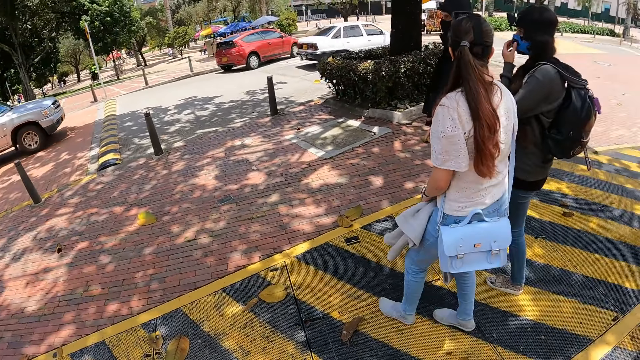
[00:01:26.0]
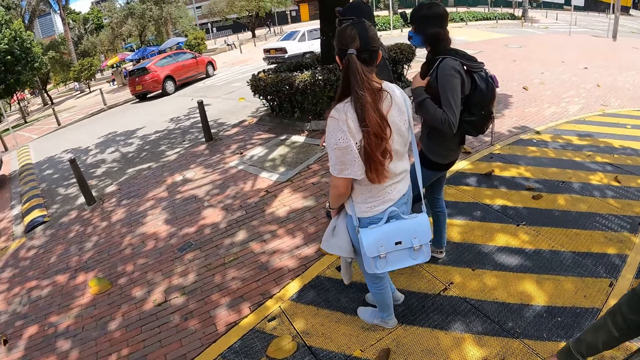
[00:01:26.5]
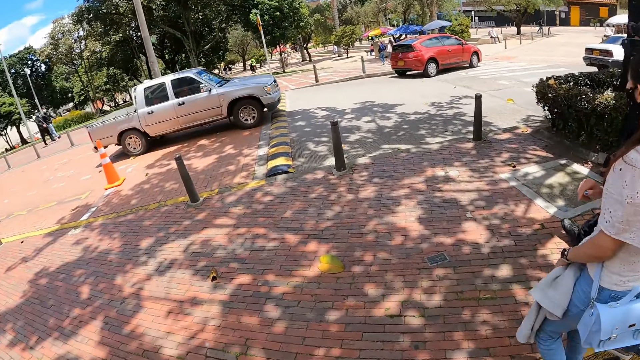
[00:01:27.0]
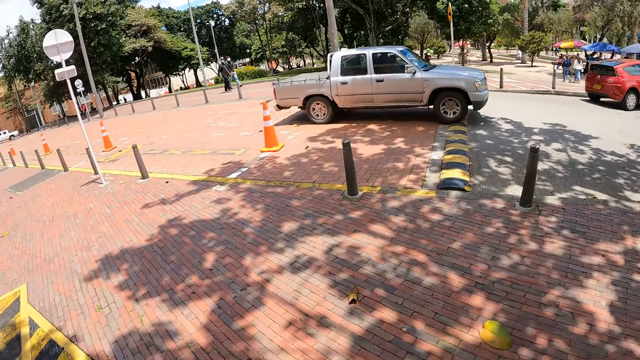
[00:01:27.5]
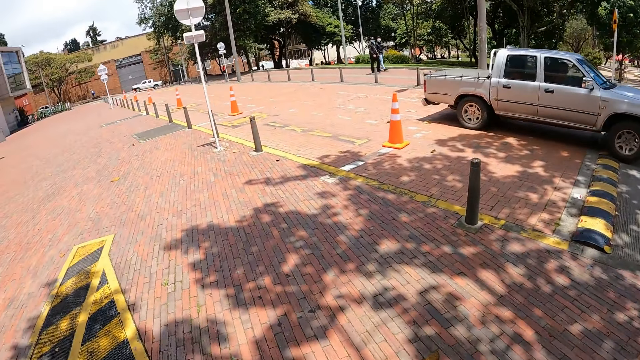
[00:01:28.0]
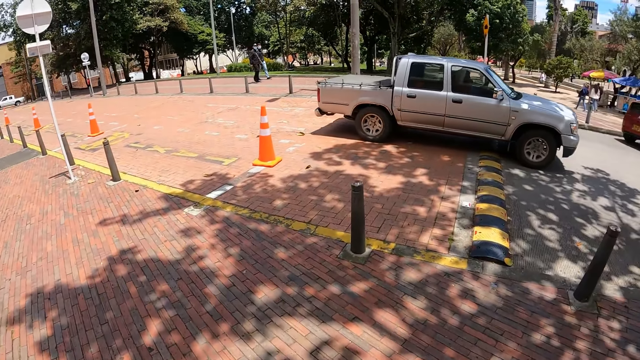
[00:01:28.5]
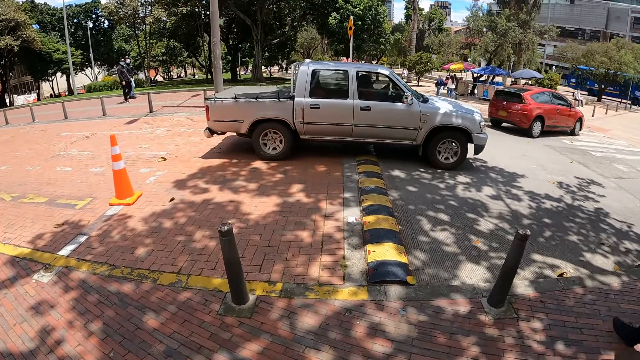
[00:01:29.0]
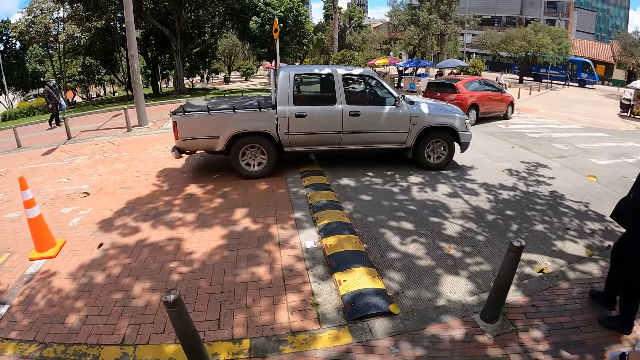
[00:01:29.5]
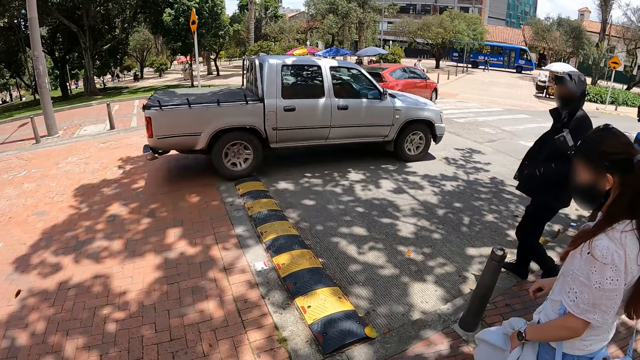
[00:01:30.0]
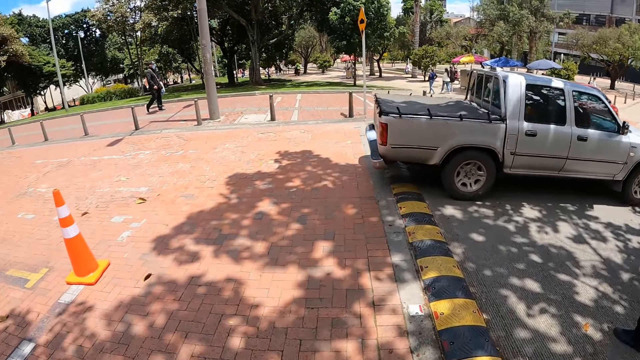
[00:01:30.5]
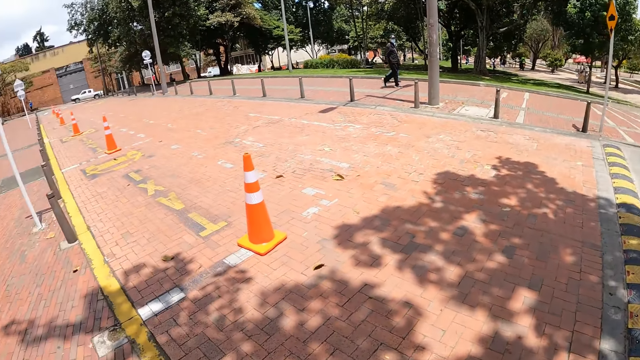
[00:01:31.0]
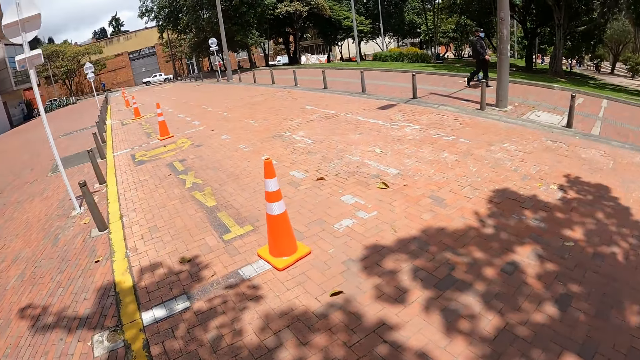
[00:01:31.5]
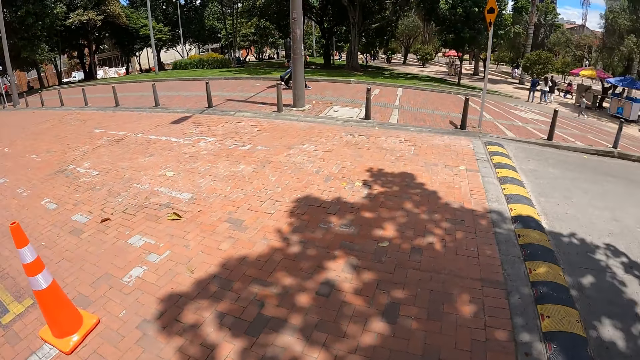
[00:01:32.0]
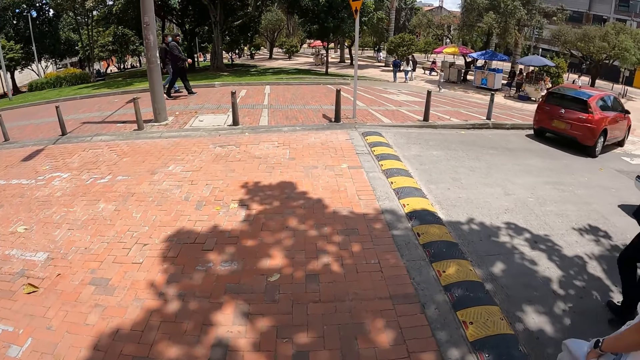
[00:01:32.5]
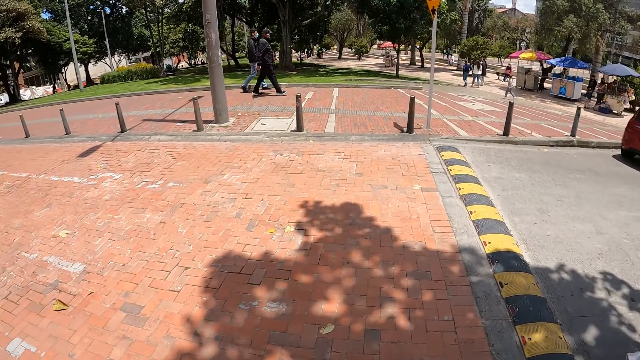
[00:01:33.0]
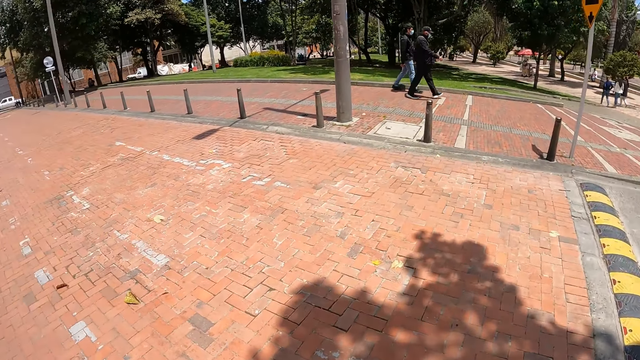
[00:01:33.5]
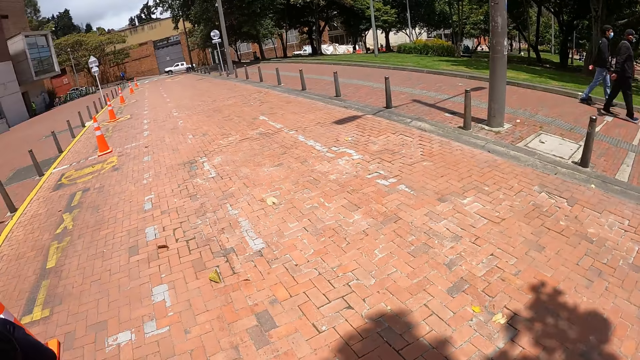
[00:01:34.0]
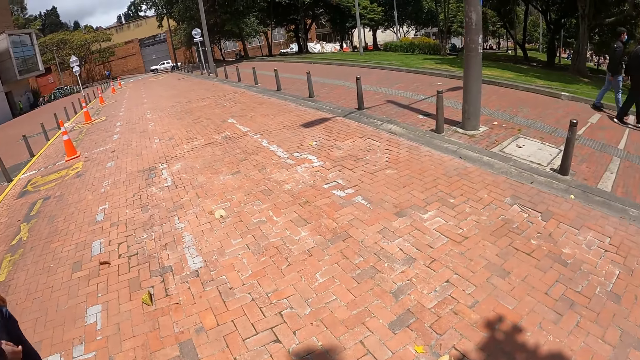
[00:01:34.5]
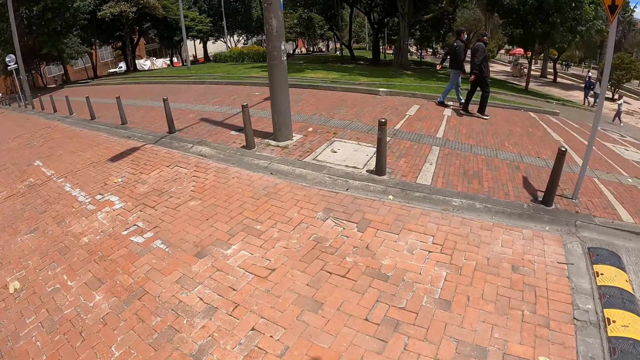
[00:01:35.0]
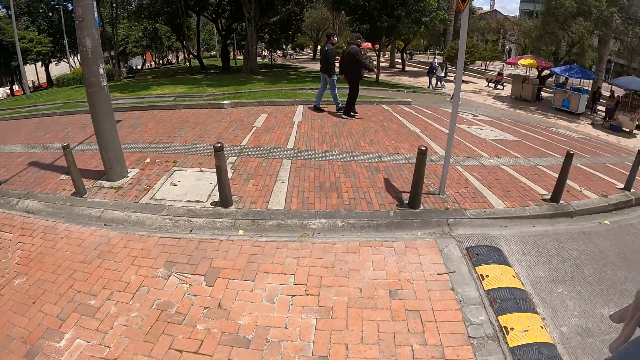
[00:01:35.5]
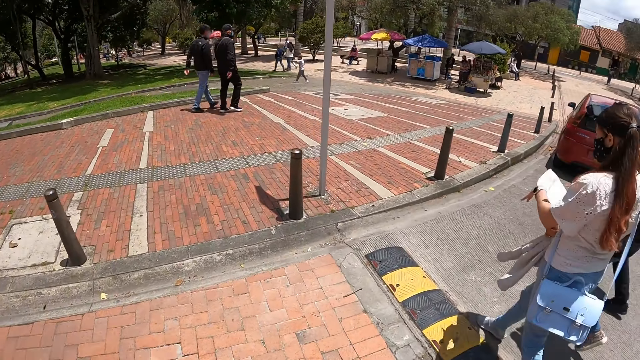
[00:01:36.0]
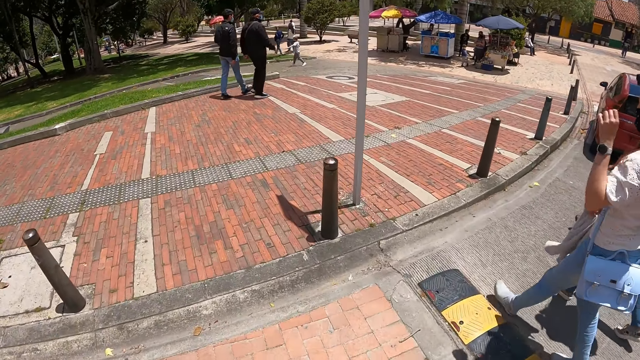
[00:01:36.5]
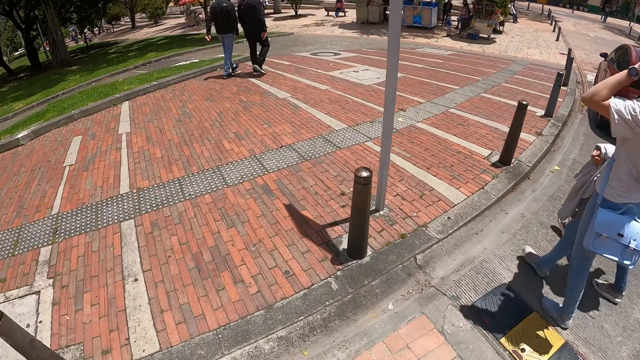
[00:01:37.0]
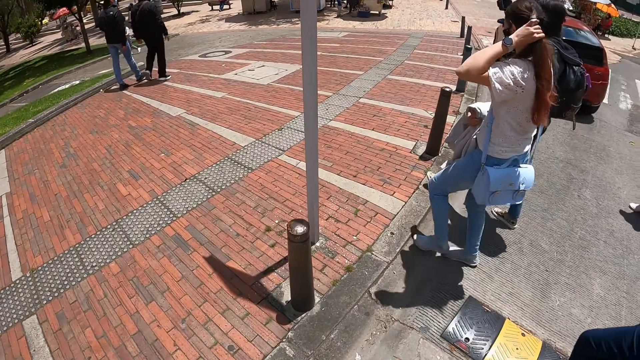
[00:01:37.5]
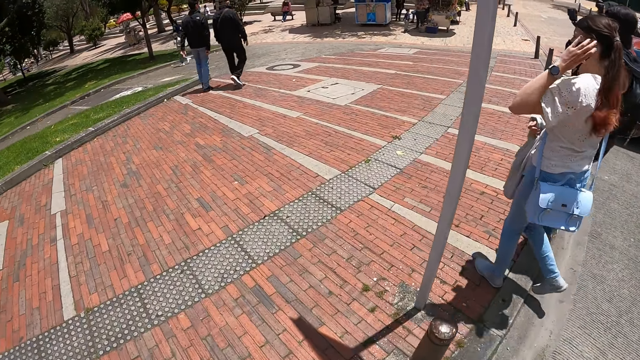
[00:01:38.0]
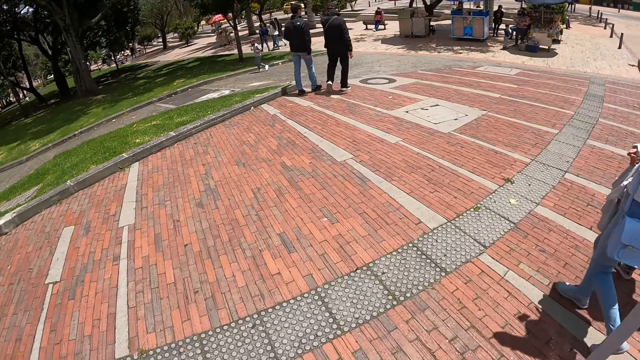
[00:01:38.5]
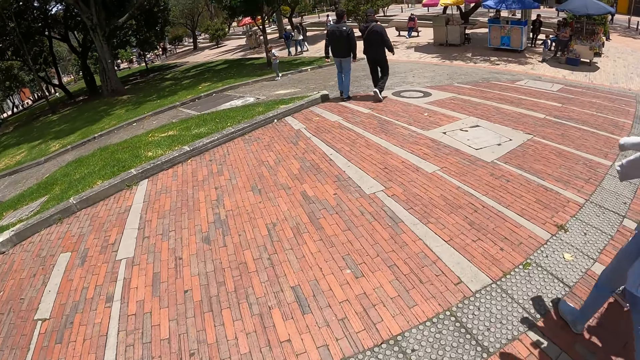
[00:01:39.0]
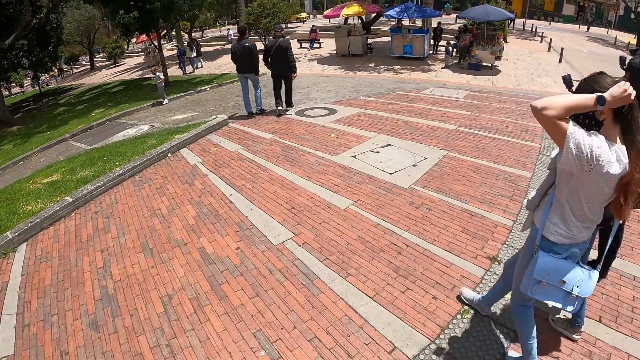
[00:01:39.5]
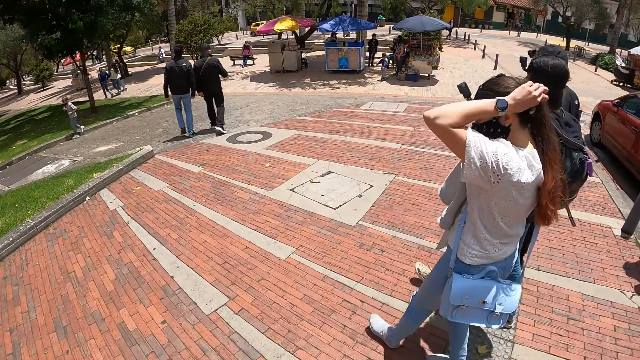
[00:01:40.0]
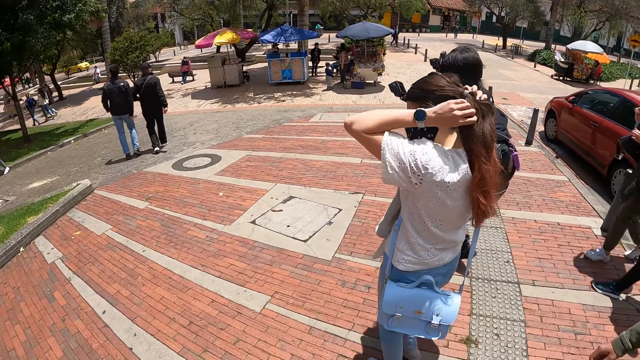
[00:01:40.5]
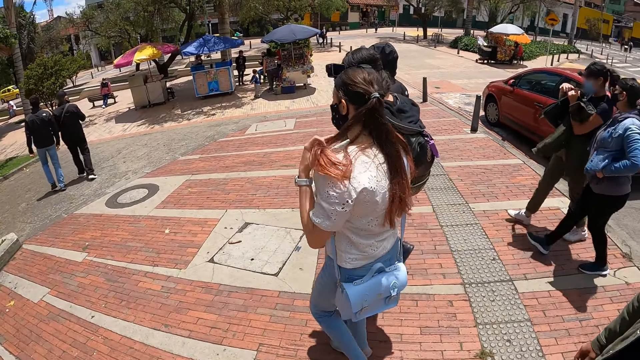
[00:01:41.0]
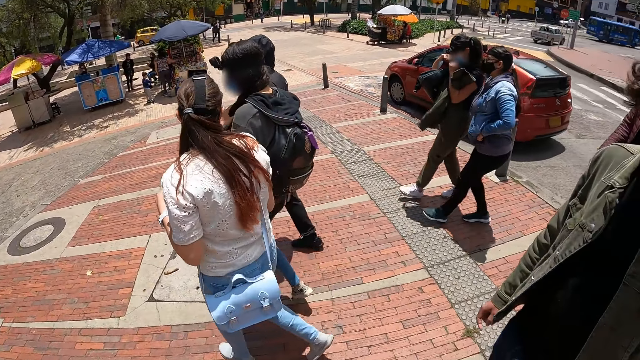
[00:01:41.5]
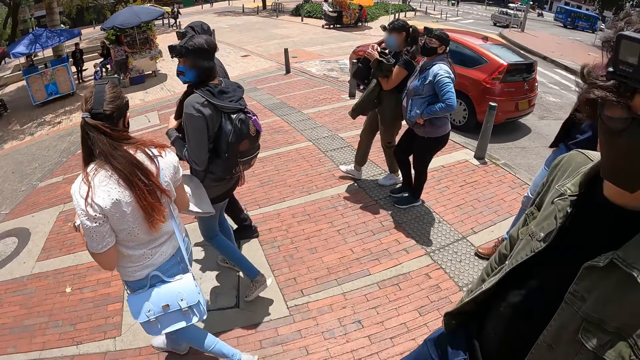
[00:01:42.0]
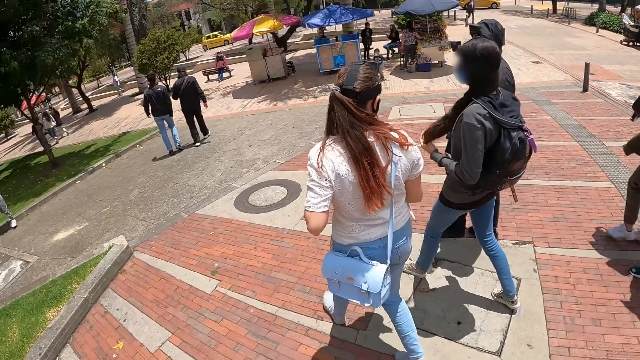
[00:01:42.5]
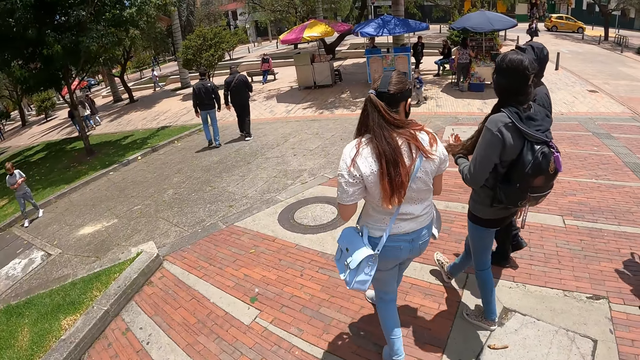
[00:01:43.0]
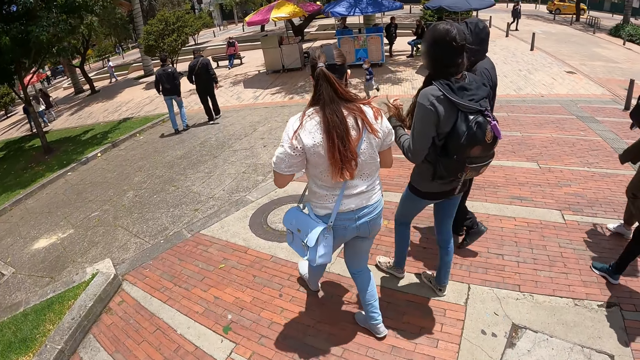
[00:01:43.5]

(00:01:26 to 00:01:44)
The camera wearer walks across the road. They walk along the sidewalk.

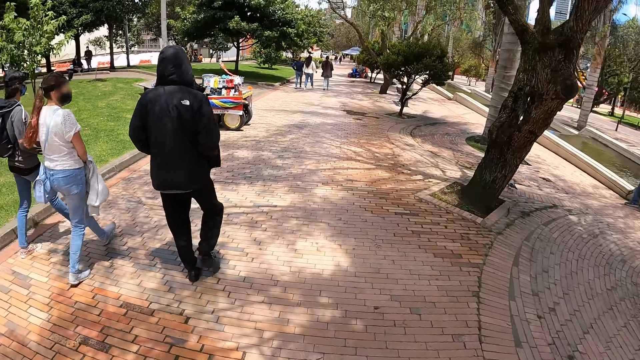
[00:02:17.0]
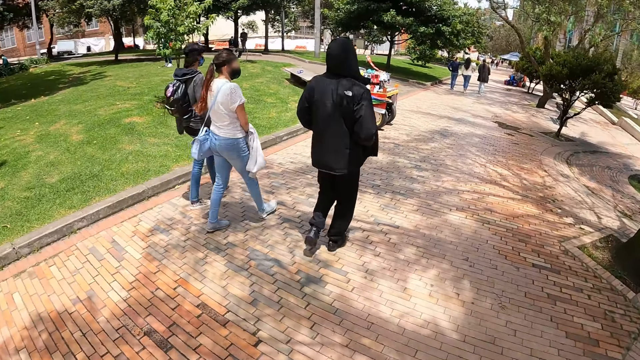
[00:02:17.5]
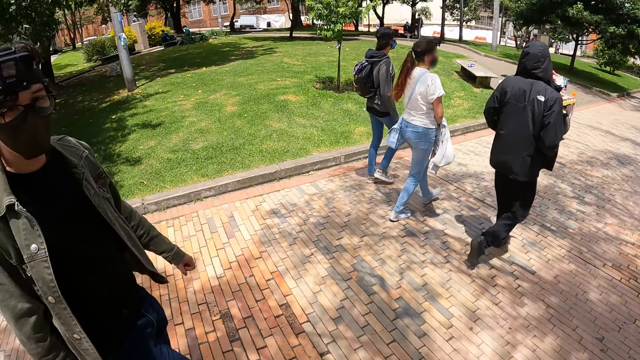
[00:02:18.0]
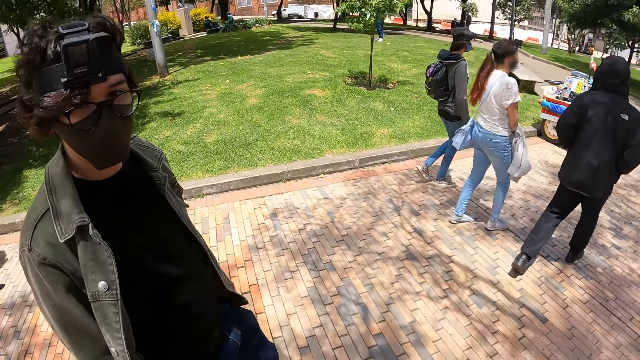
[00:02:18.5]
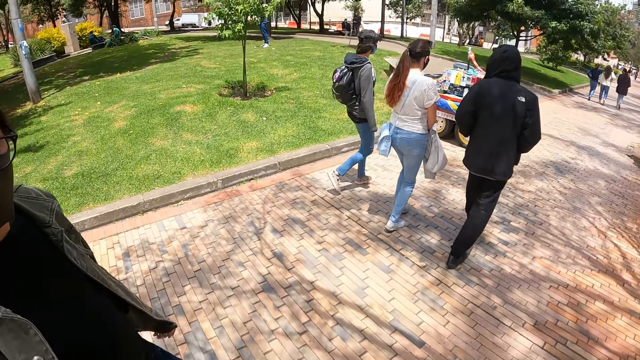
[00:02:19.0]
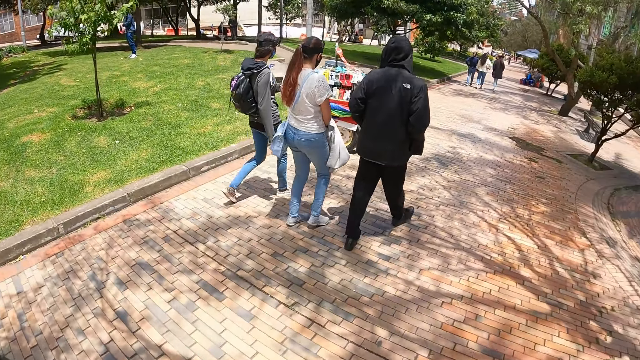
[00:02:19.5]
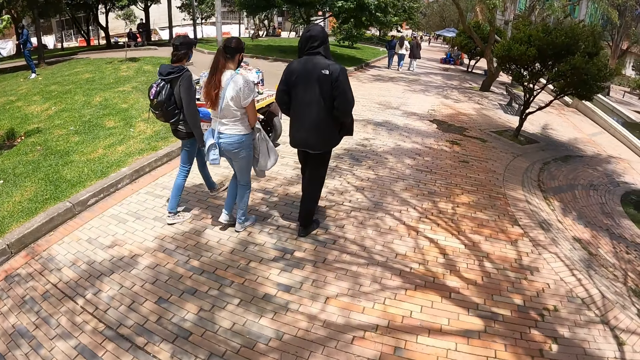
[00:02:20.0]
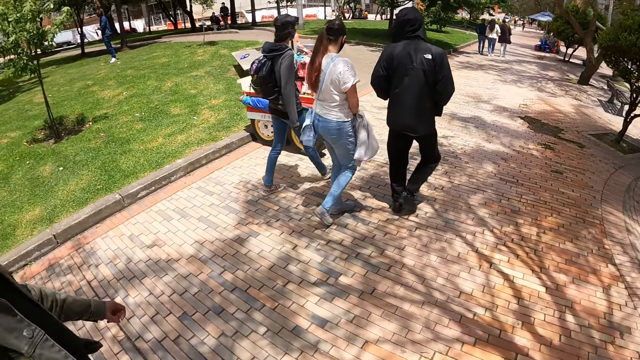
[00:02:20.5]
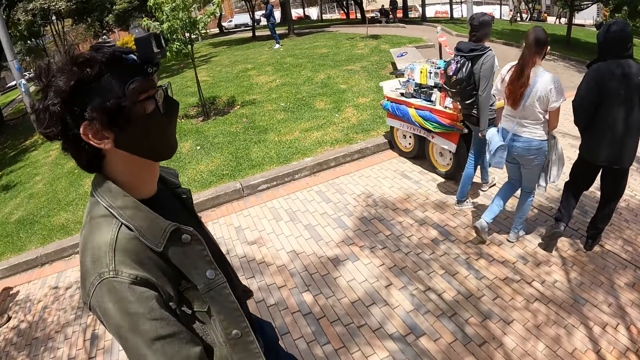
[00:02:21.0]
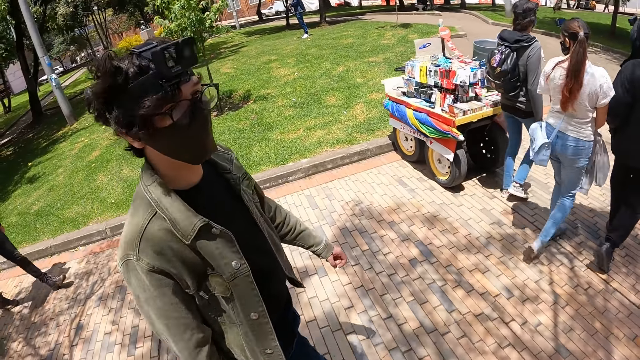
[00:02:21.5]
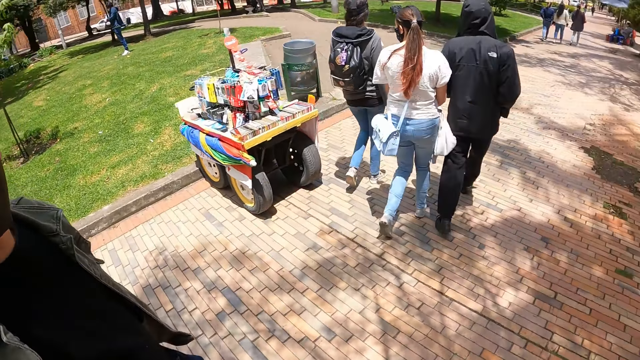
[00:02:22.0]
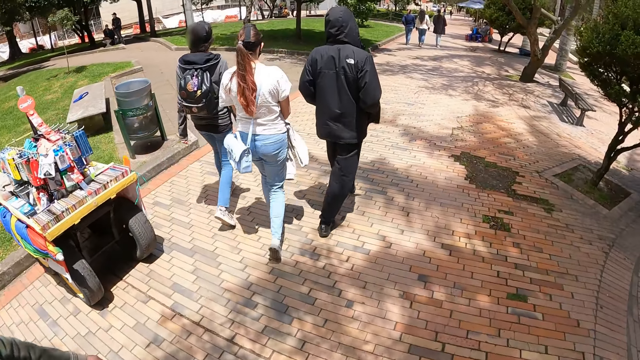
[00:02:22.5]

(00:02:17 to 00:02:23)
A man talks to the camera wearer while walking.
